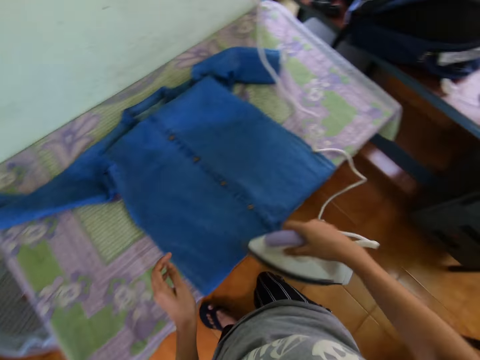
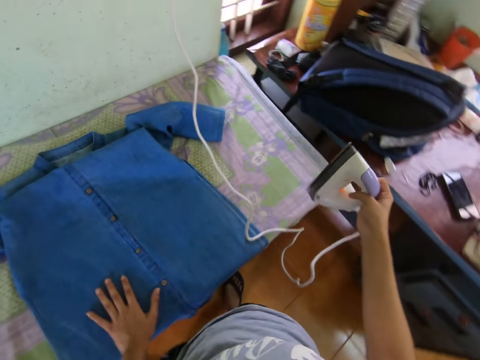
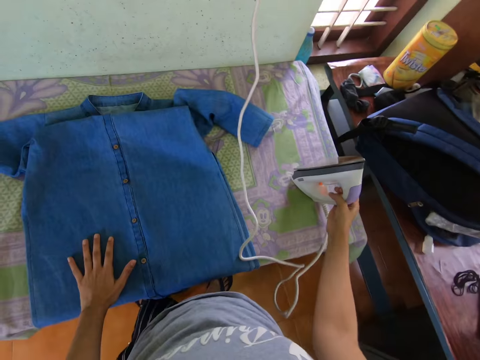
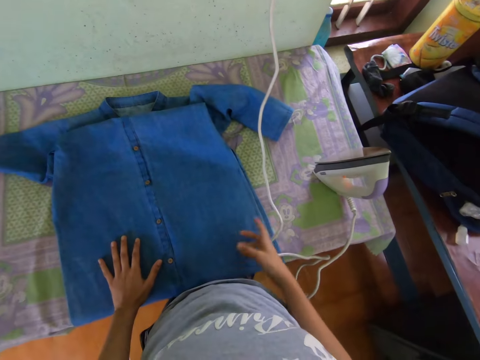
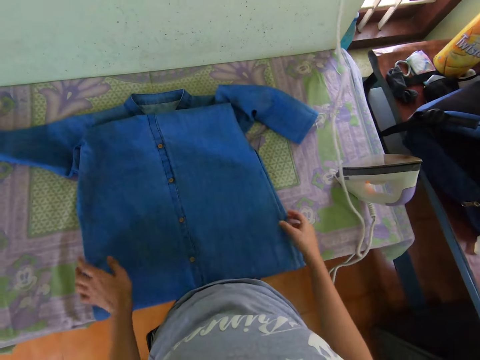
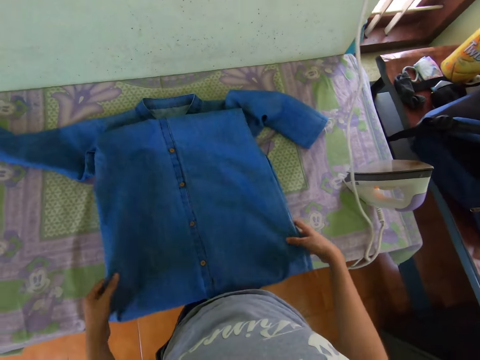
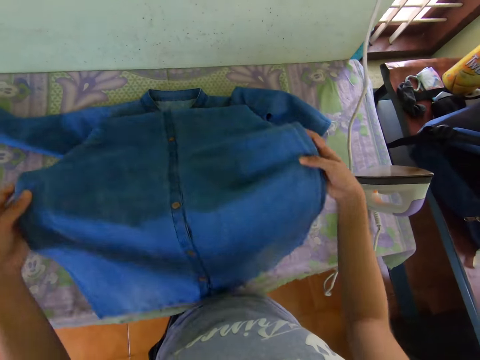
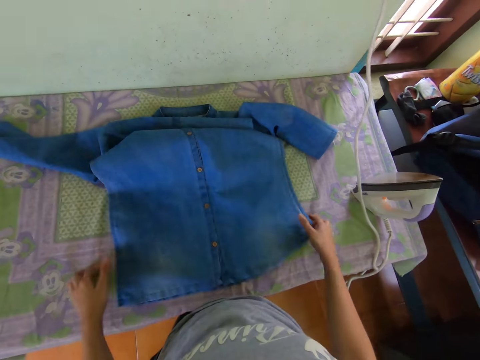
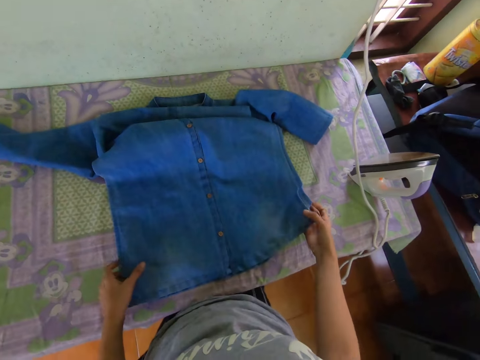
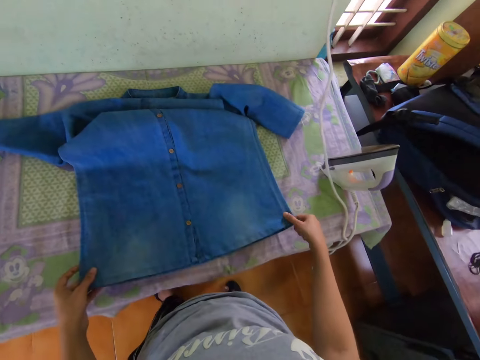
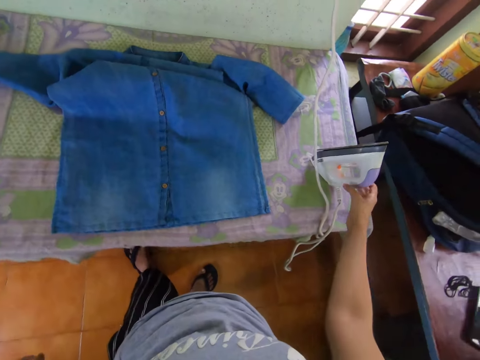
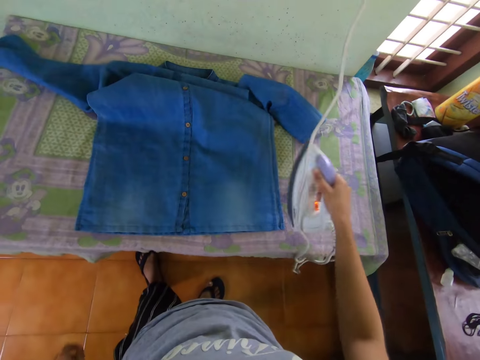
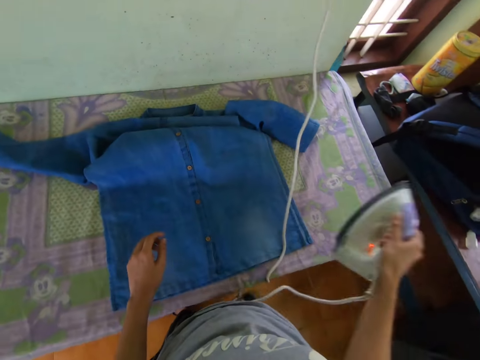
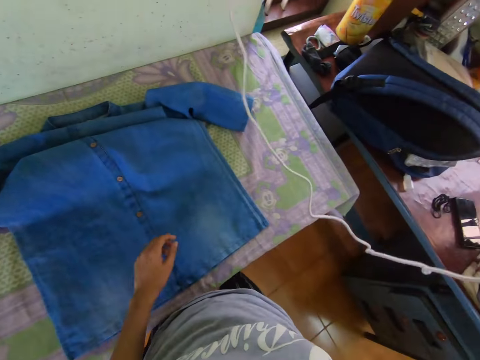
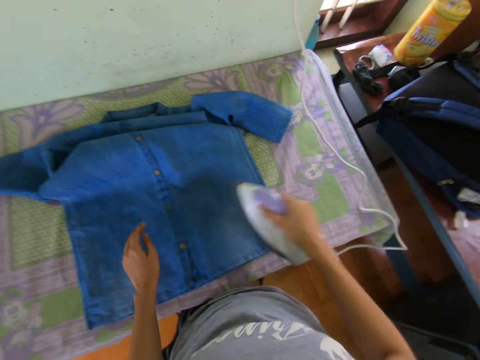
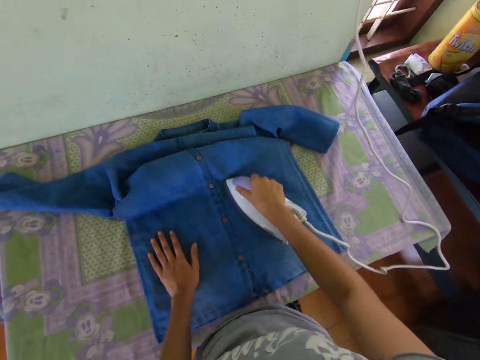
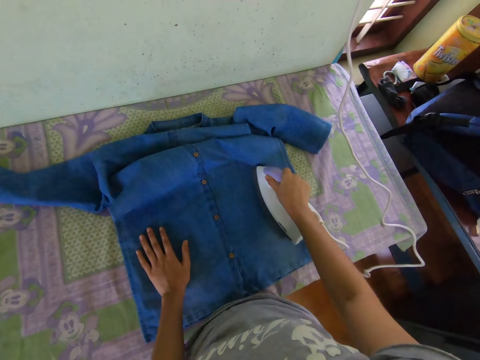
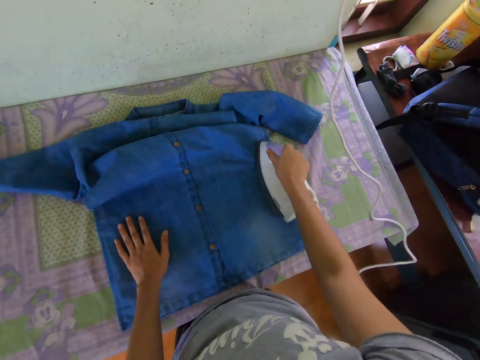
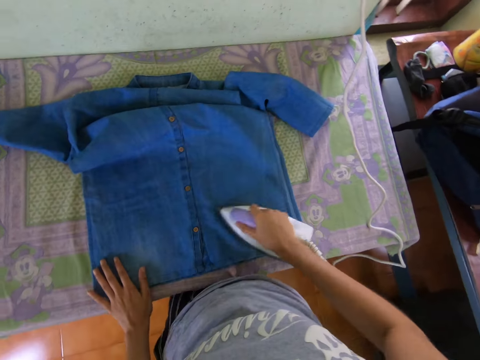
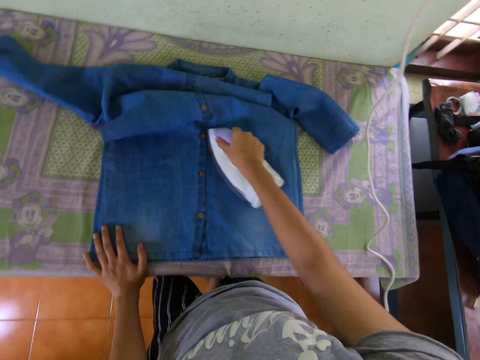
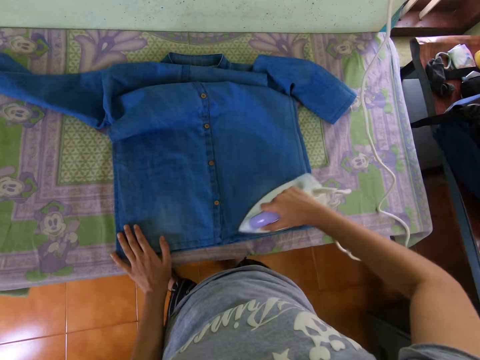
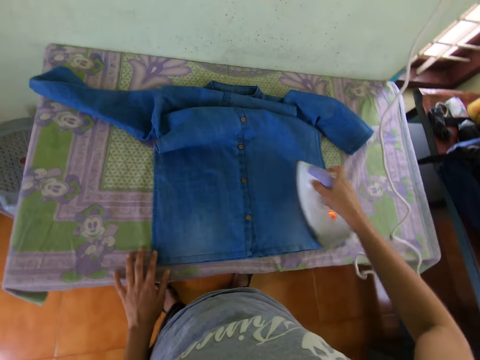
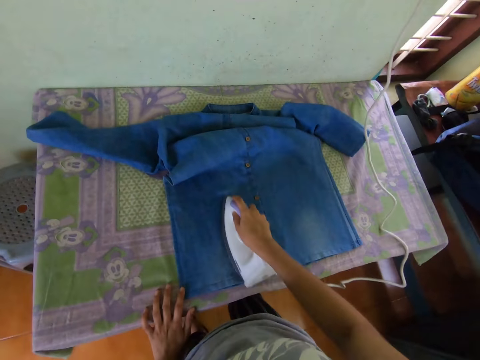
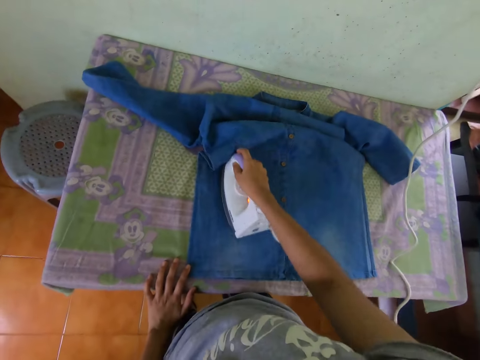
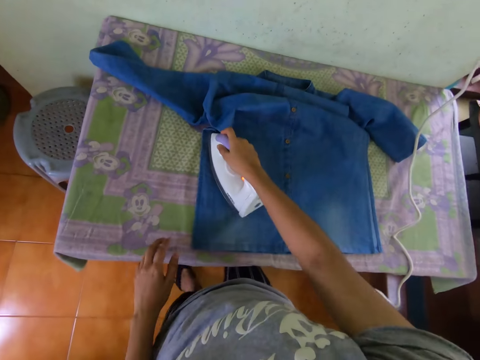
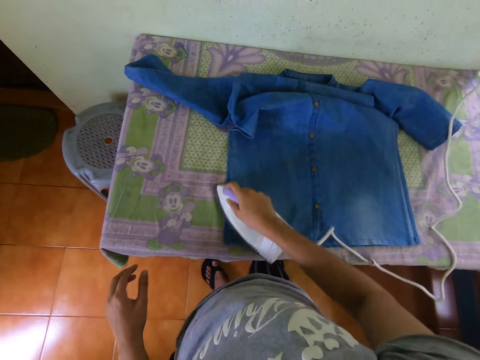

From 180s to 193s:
The camera wearer lifts the iron box or electric iron. They place the left hand on the shirt. They place the electric iron on the table with the right hand. They move the electric iron cable with the right hand. They move the cloth. They lift the shirt with both hands. They place the shirt on the table with both hands. They pick up the electric iron on the table with the right hand. They iron the shirt with the electric iron in the right hand. They iron the shirt again.

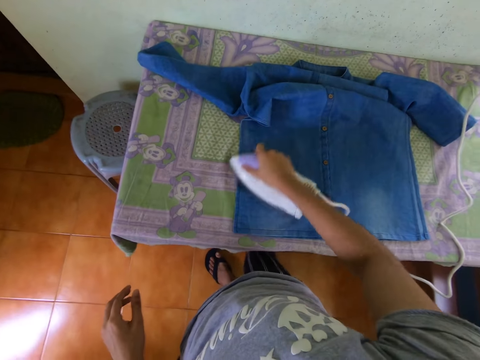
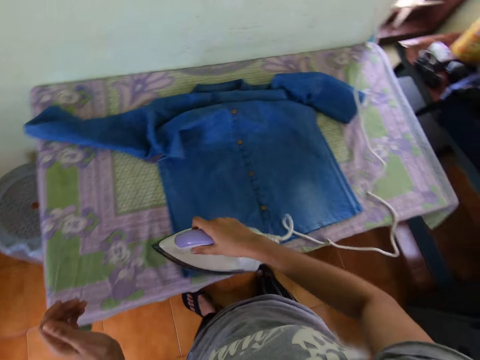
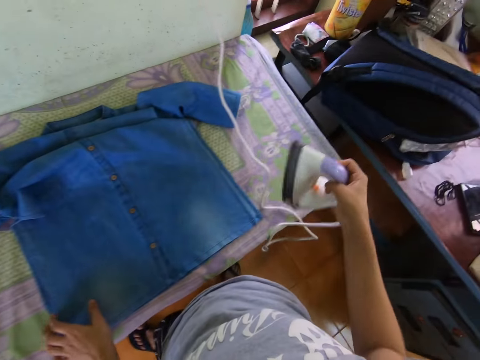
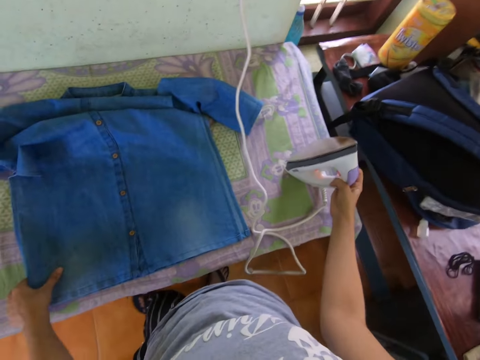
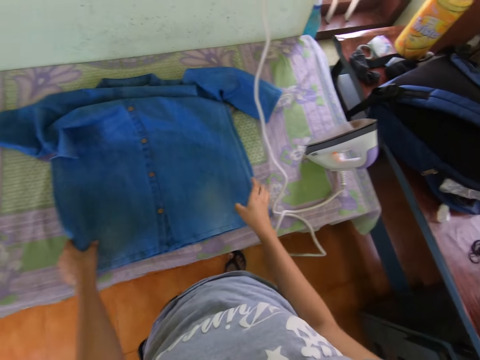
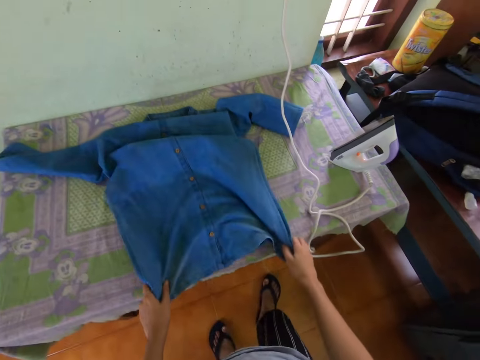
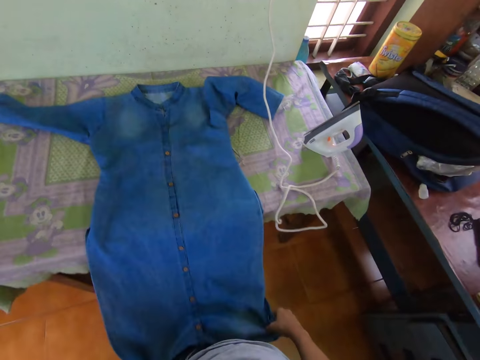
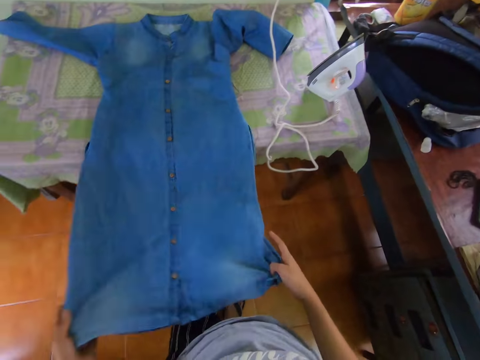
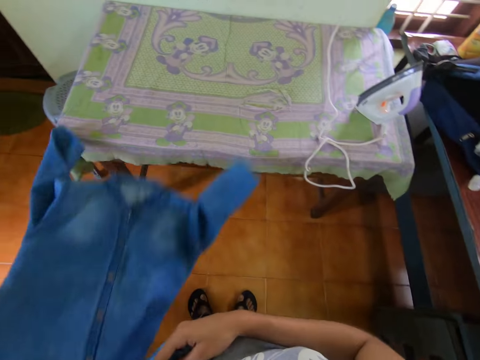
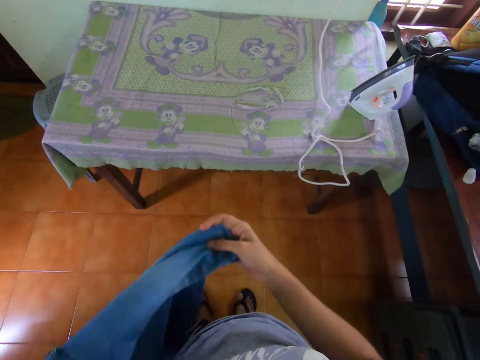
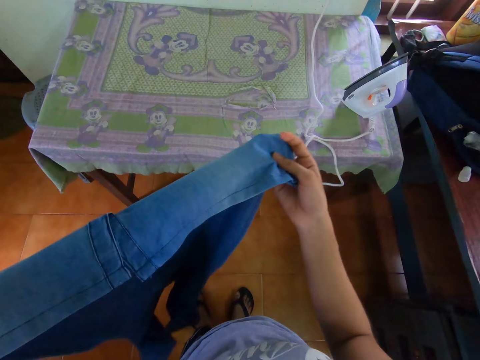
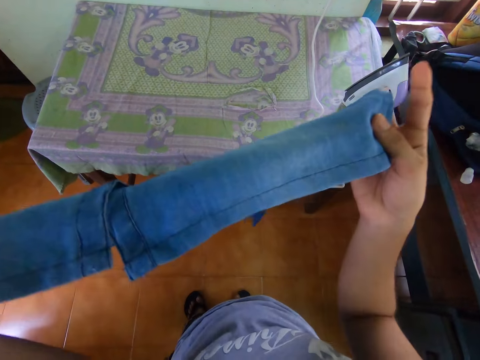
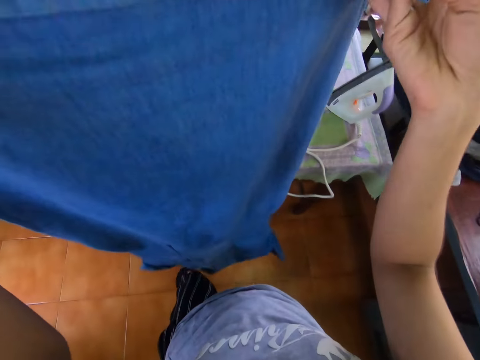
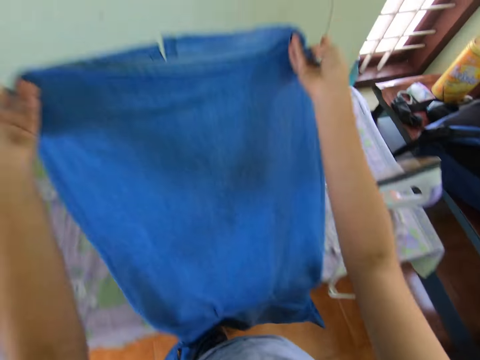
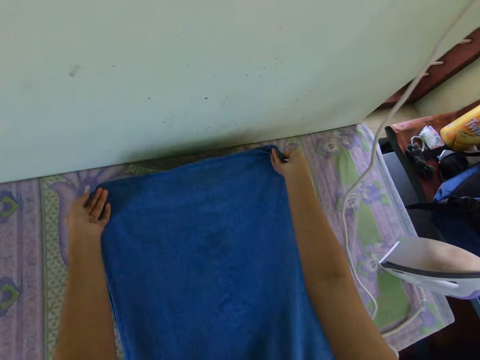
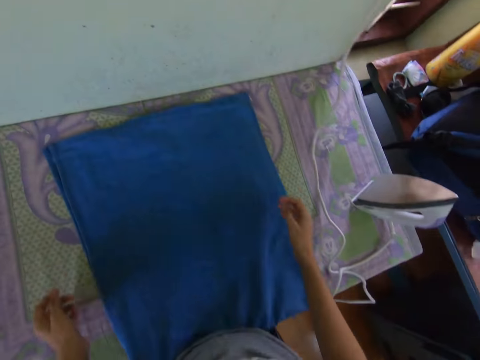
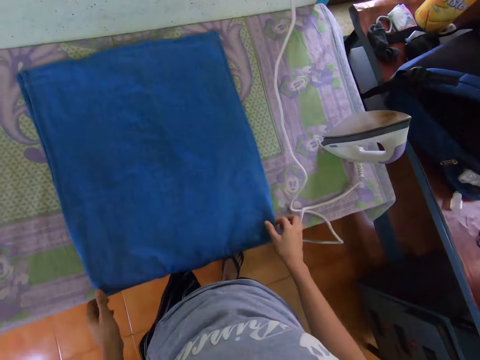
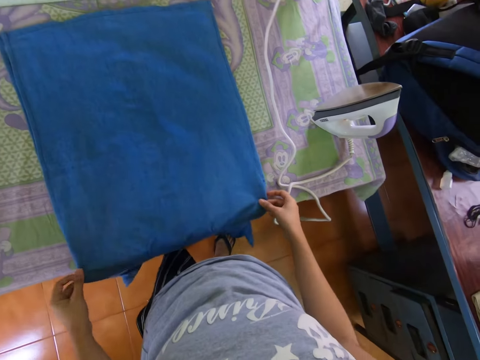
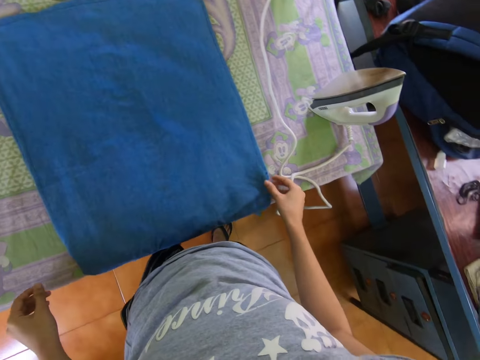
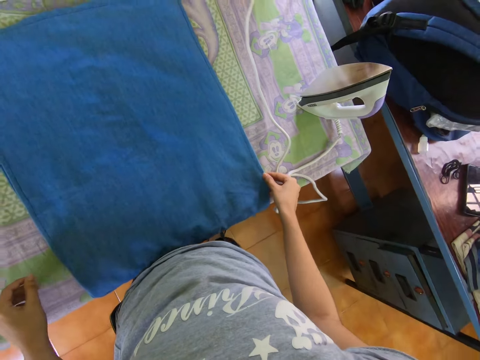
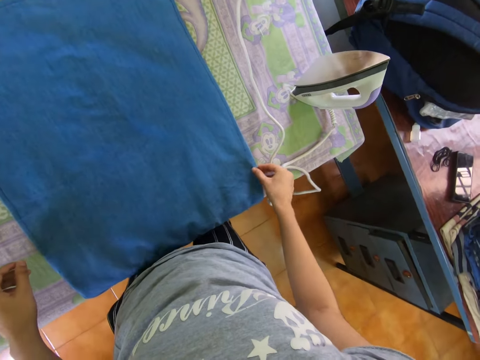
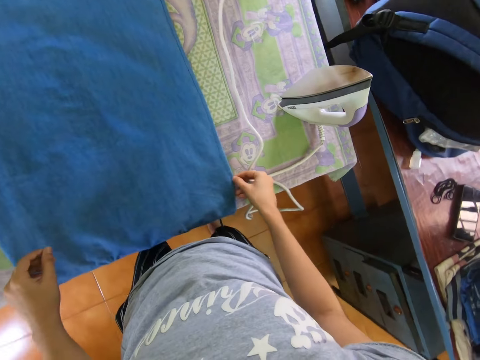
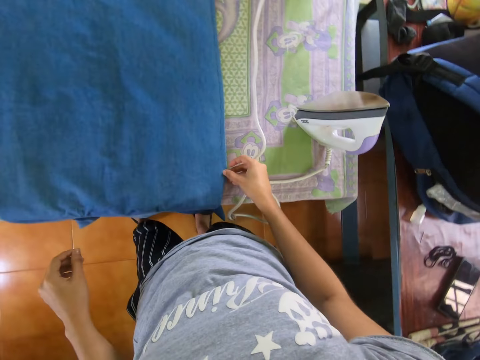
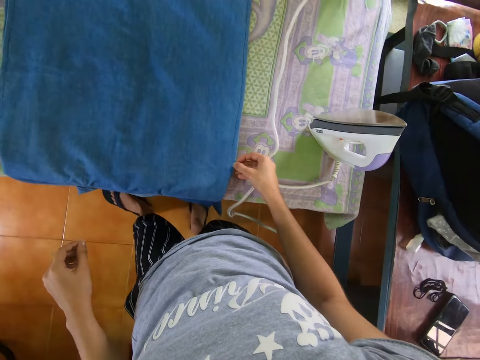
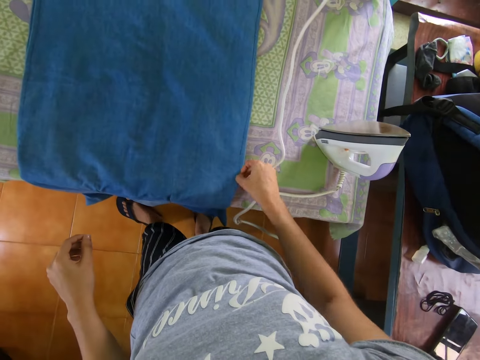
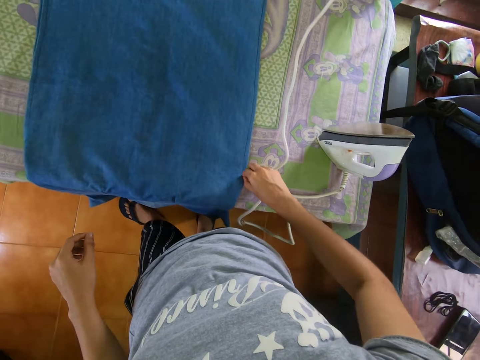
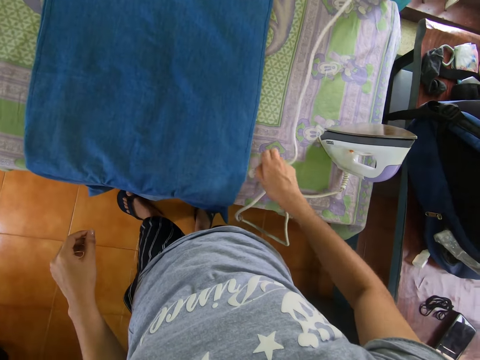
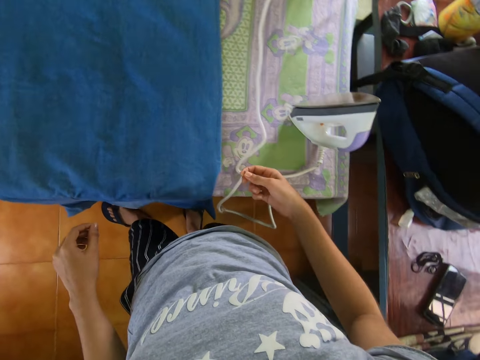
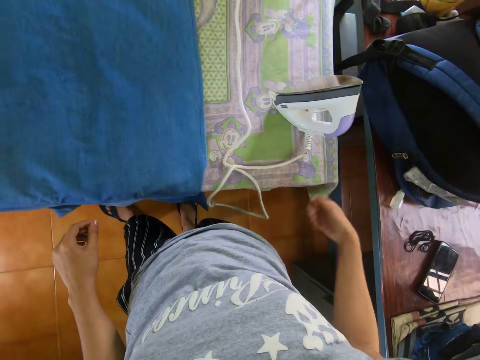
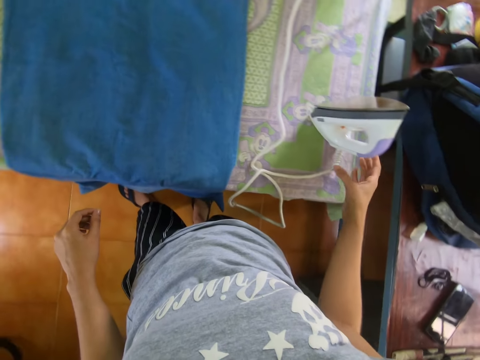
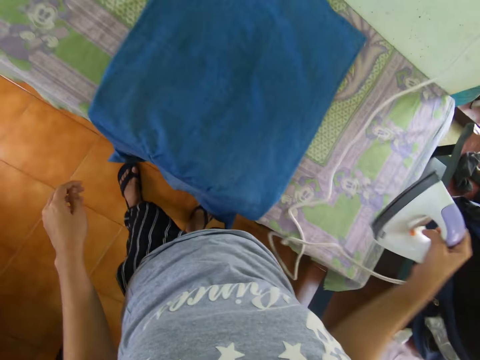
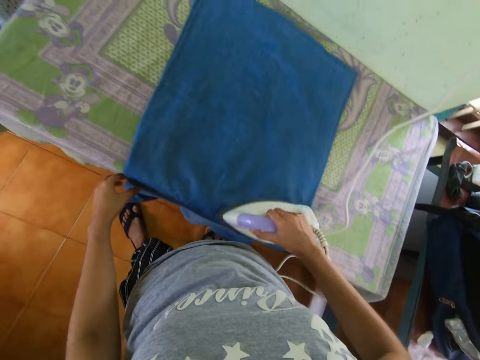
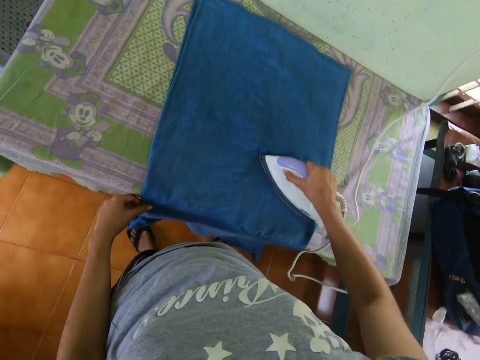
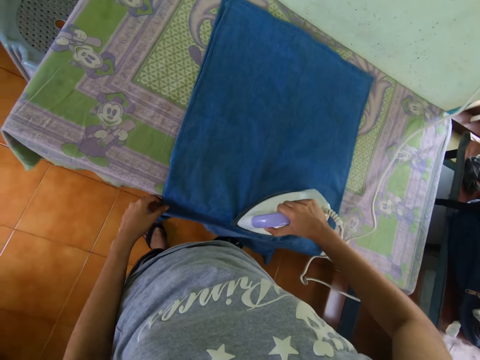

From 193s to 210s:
The camera wearer lifts the iron box or electric iron. They place the electric iron on the table with the right hand. They lift the cloth. They straighten the shirt with both hands. They remove the shirt on the table with both hands. They place the shirt on the table with both hands. They touch the edge of the shirt. They pick up something with the right hand. They drop something on the floor with the right hand. They pick up the electric iron on the table with the right hand. They iron the cloth.
